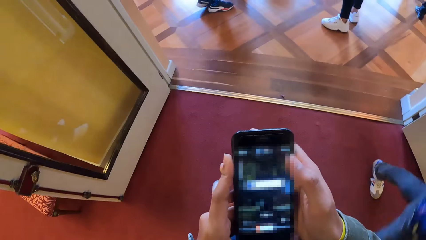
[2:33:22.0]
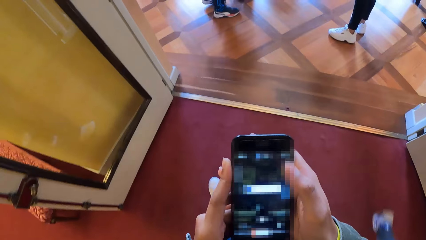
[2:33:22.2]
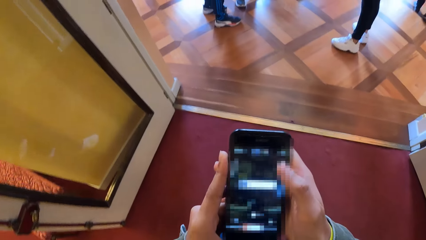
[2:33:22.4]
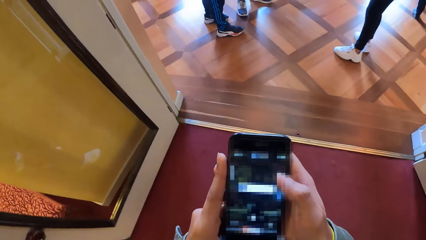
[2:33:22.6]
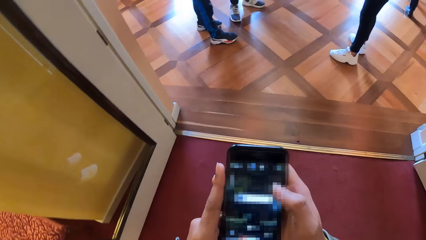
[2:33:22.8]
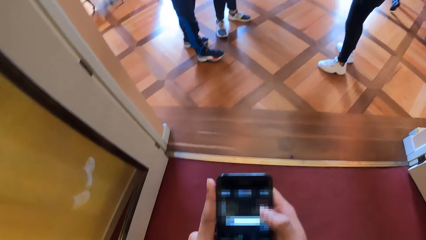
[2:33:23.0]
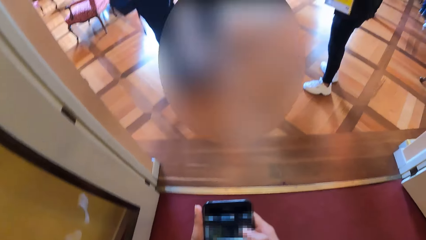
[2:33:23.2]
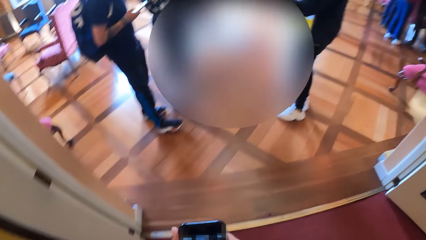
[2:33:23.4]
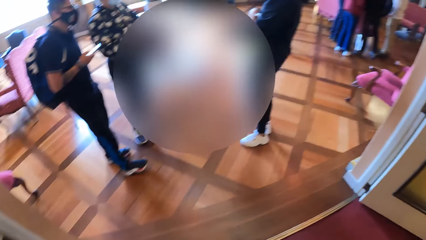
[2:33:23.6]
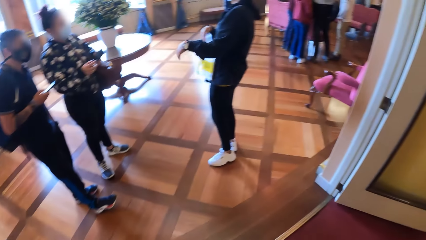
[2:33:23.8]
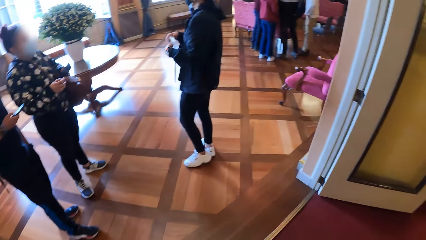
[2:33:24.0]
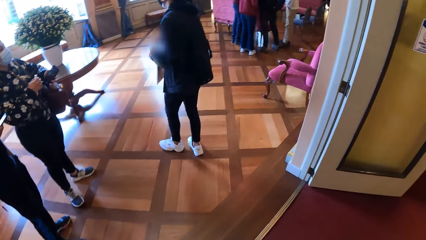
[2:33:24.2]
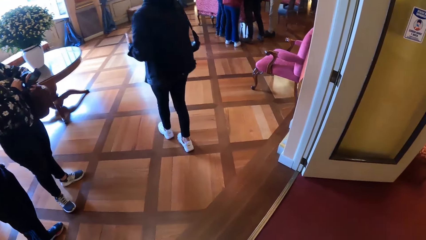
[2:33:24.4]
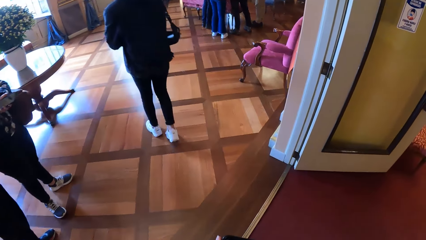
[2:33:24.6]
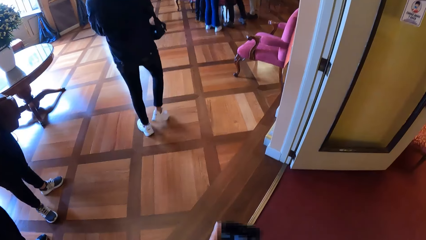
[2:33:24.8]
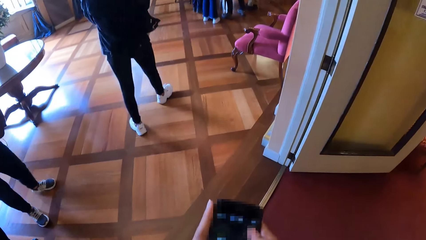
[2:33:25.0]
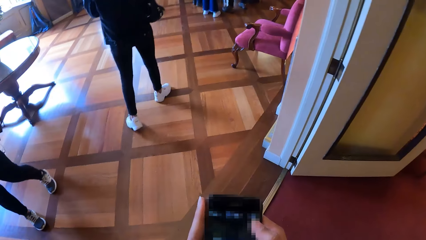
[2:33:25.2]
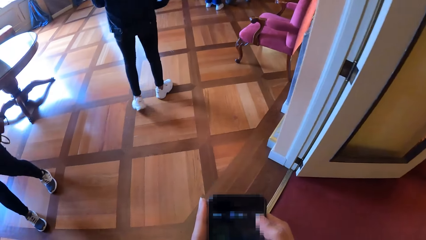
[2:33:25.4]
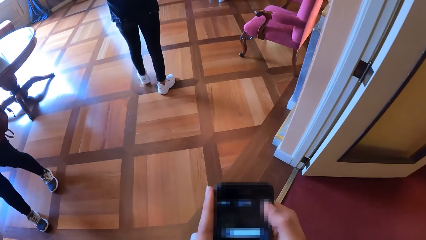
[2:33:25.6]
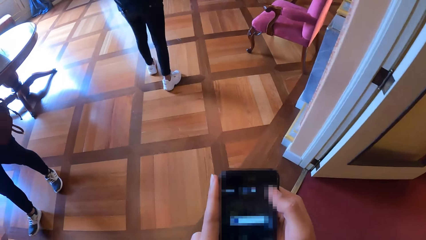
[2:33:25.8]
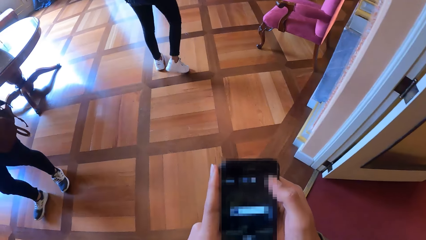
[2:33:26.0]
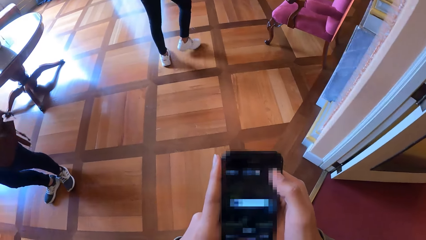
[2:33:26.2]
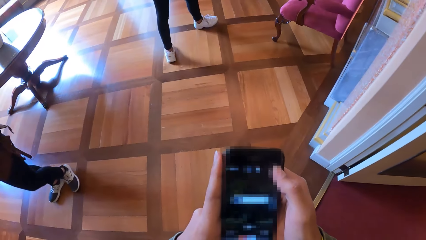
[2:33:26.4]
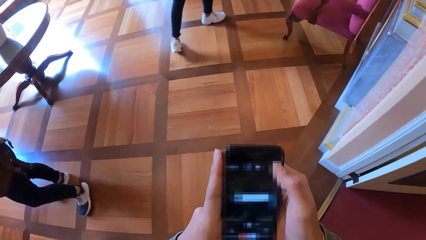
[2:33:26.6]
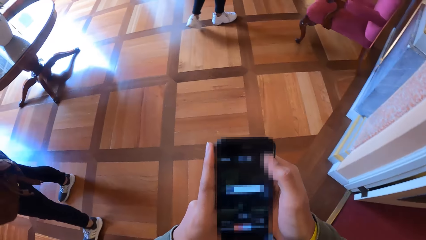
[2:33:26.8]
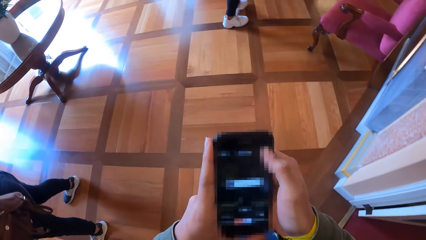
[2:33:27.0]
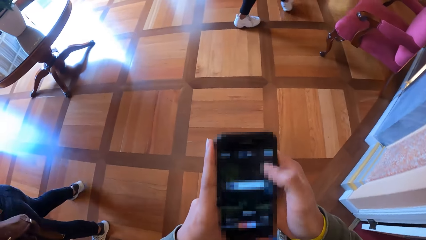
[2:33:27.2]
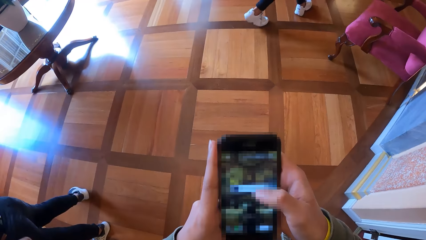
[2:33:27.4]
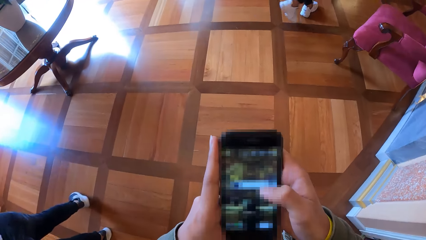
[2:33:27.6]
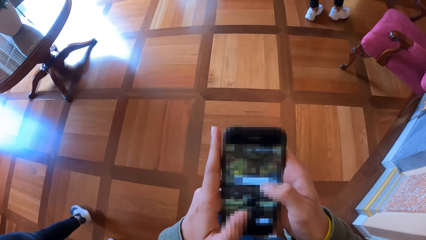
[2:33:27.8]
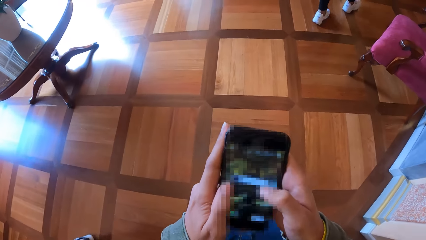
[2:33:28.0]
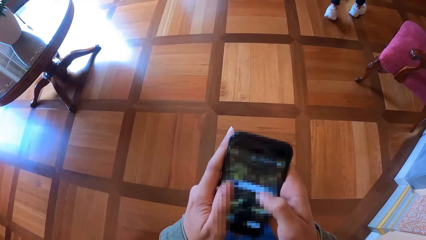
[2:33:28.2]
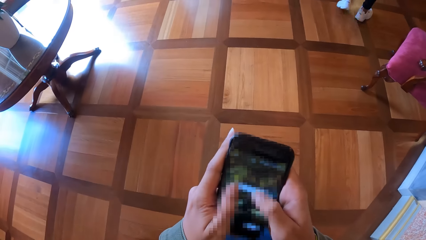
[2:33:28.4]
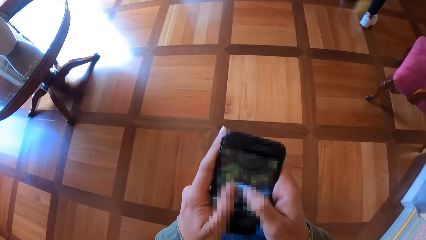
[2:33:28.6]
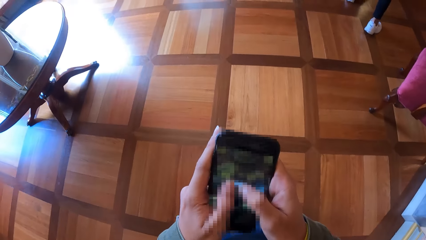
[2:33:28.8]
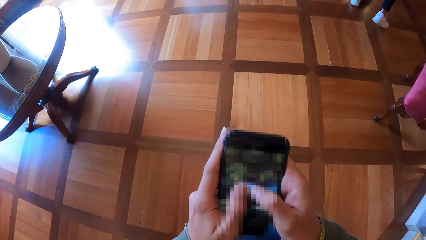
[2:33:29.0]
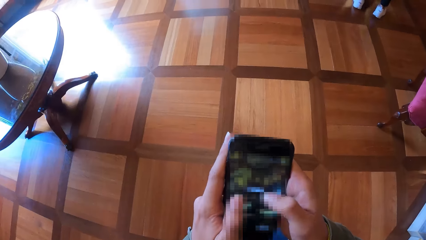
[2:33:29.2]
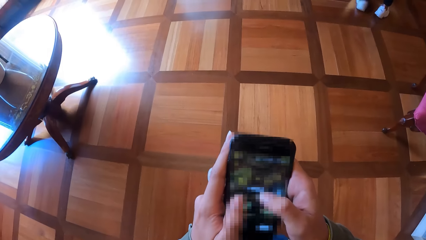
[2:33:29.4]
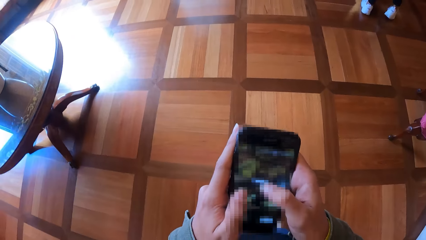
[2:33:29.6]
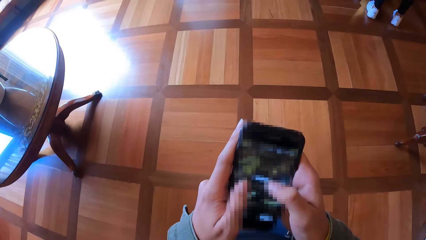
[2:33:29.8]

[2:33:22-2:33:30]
The camera wearer walks into a room.

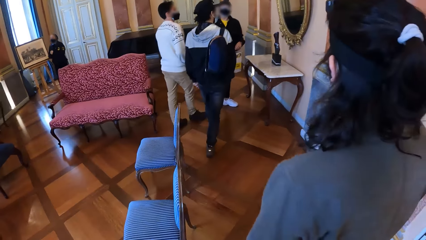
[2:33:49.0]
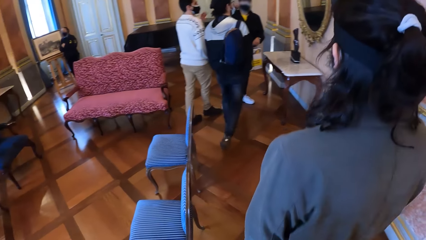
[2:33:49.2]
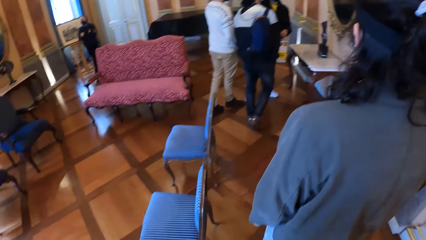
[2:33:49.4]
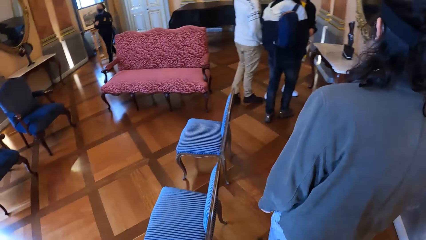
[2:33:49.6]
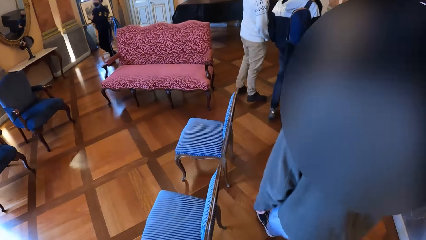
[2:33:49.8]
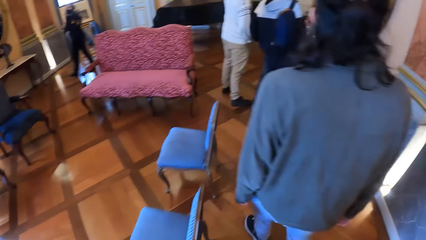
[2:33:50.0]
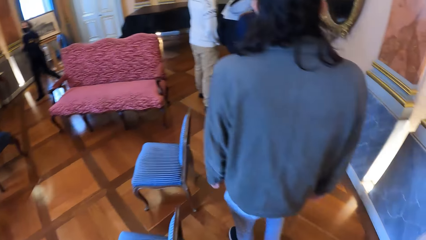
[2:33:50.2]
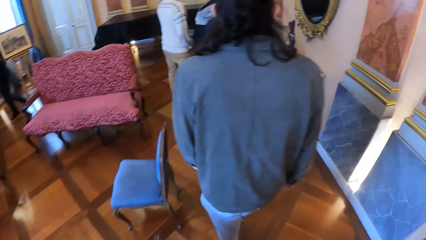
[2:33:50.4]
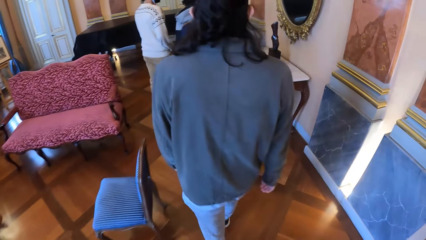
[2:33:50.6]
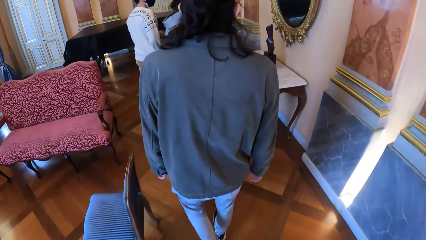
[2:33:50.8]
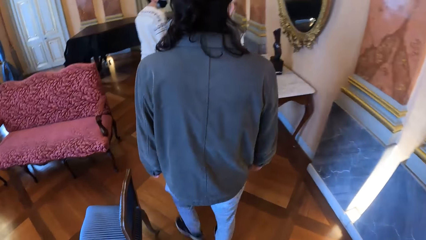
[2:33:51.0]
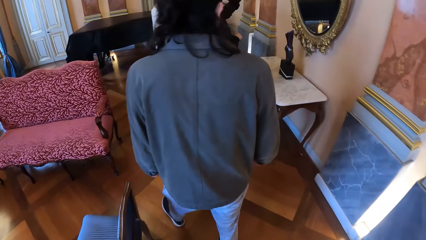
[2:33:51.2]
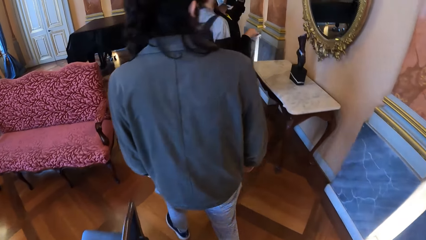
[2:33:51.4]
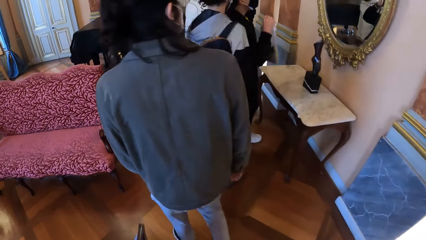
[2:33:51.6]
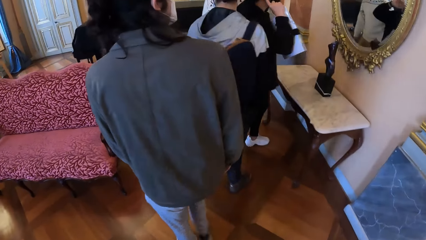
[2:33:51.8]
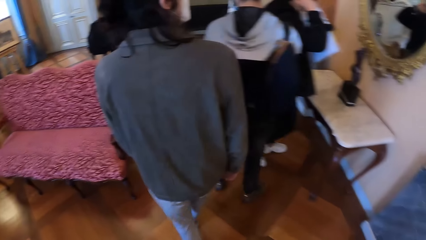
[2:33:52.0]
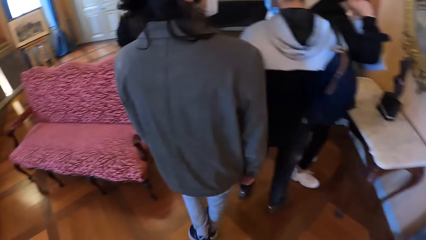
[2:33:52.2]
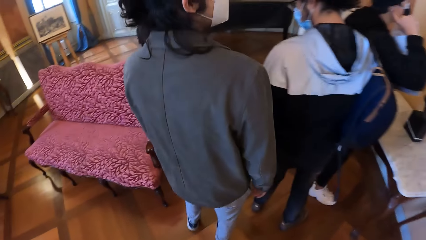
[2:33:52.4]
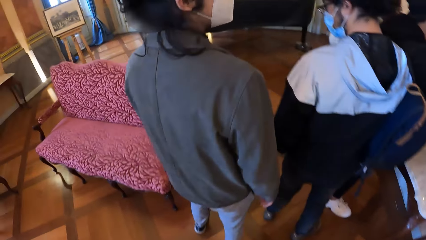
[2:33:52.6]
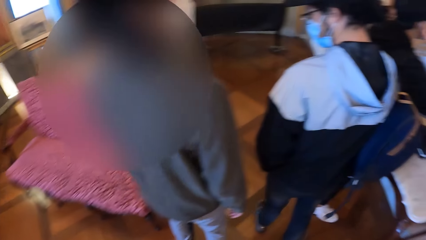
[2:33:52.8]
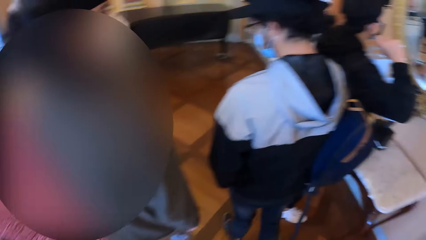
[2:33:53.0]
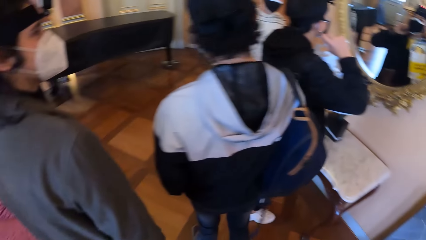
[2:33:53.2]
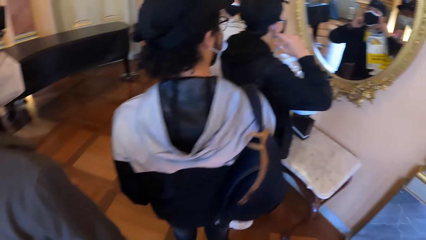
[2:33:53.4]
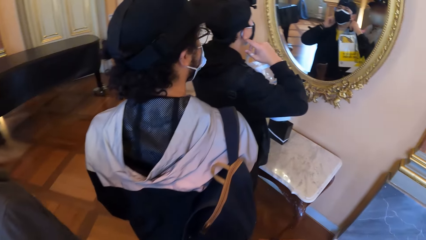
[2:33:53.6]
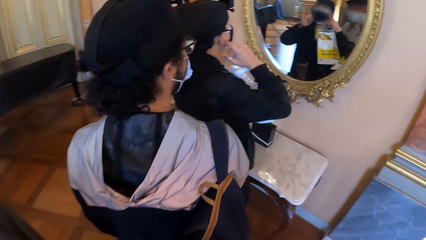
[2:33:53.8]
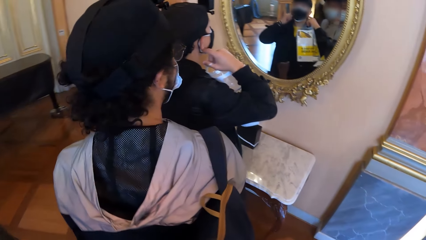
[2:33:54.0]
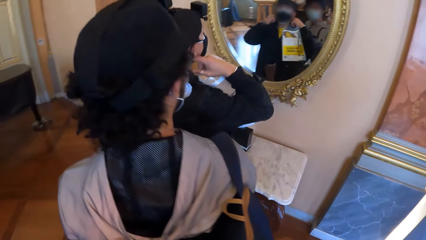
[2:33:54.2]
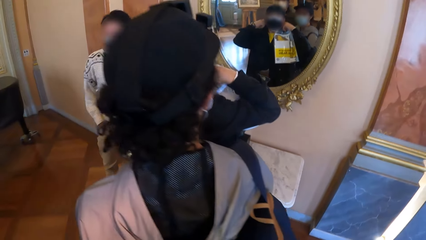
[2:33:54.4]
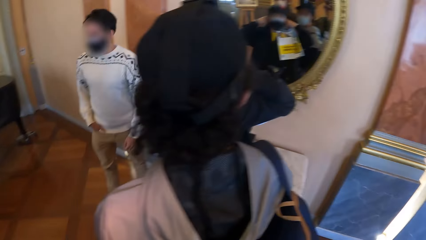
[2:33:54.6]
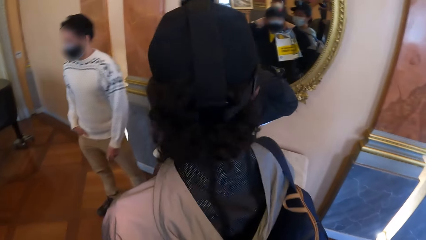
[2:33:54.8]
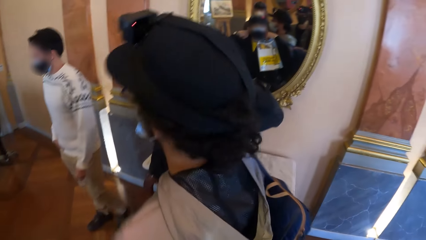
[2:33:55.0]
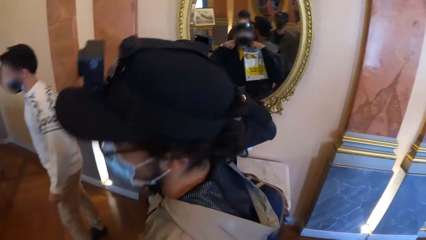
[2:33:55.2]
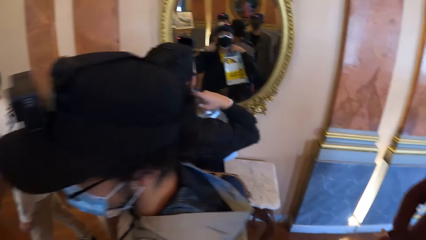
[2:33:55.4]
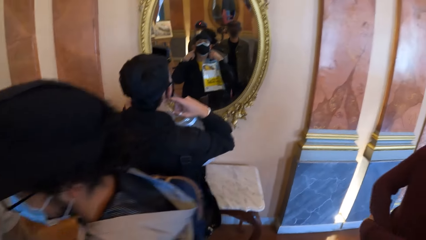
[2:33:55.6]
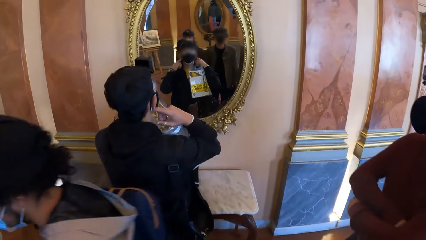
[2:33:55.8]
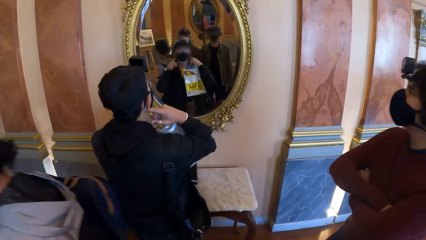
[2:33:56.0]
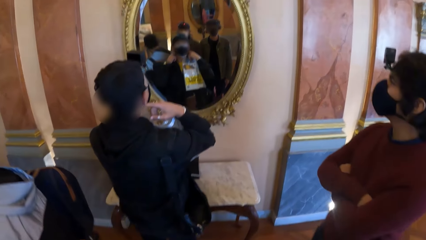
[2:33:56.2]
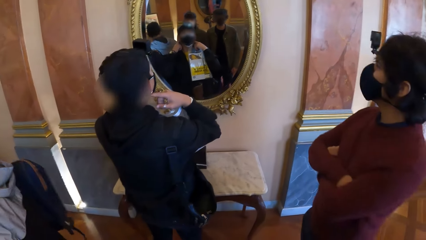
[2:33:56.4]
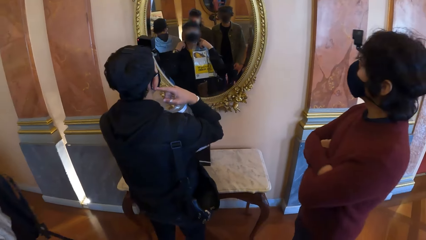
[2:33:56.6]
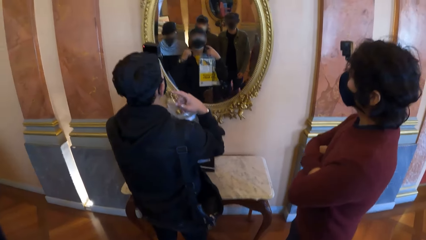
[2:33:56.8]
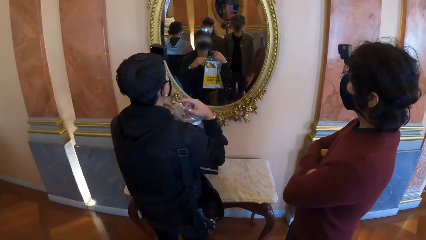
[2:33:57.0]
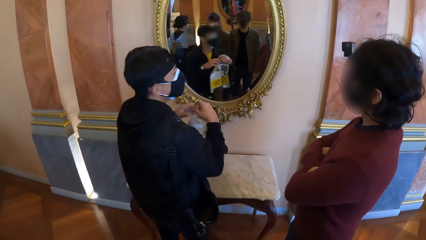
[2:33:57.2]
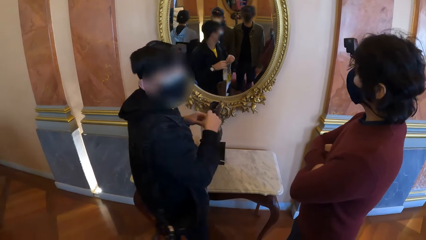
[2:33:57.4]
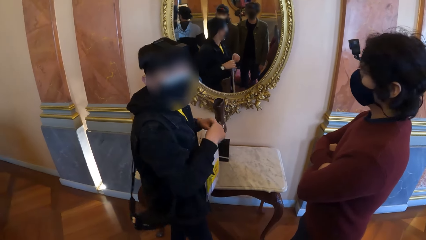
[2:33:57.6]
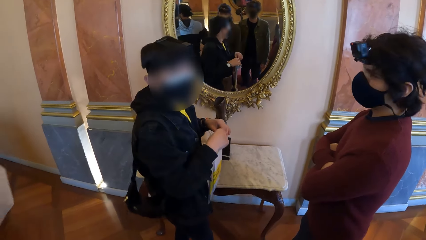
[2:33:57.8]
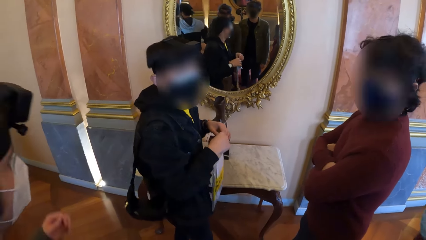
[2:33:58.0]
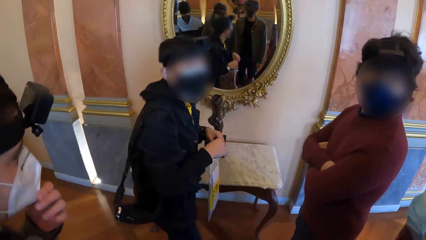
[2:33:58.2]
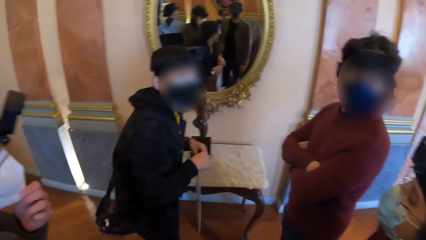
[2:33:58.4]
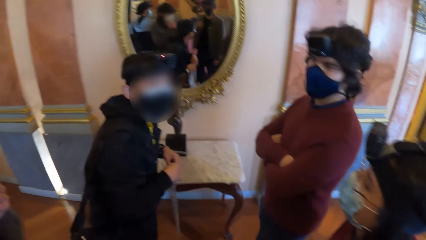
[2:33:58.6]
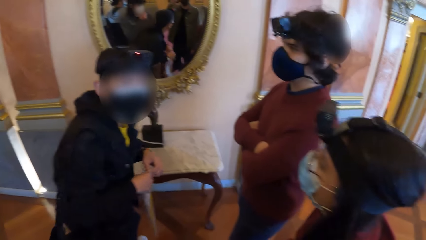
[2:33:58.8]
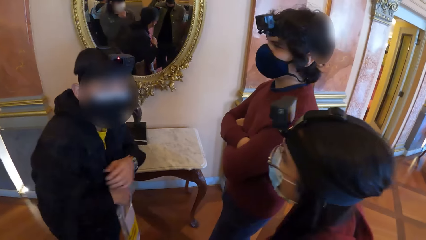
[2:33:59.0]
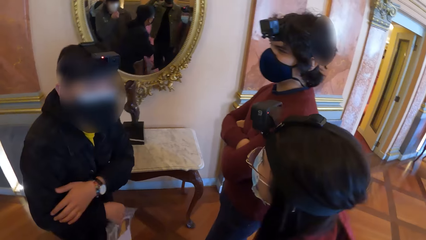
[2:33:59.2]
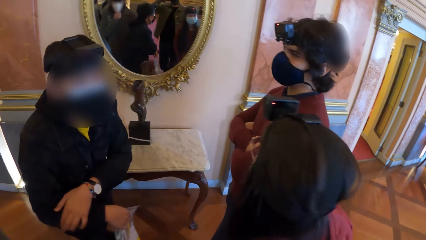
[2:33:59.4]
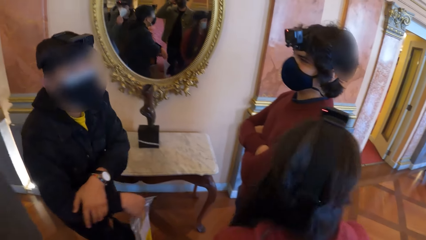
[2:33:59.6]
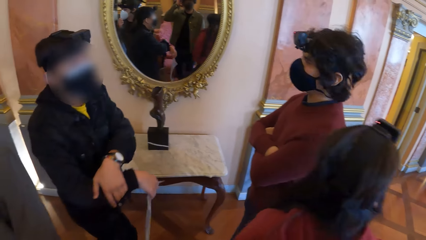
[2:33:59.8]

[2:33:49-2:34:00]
The camera wearer walks towards a mirror. He looks at the mirror. He touches his face with his left hand.
